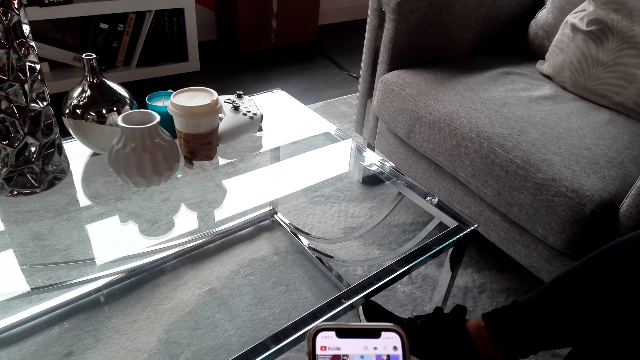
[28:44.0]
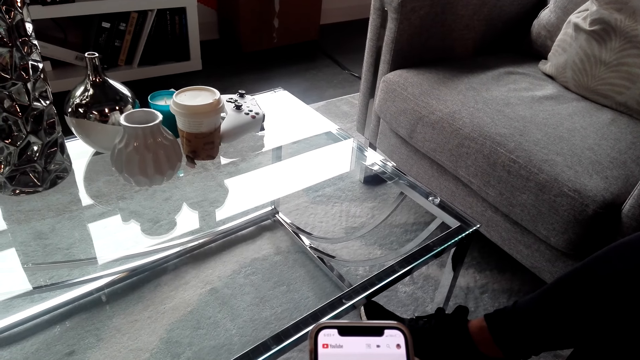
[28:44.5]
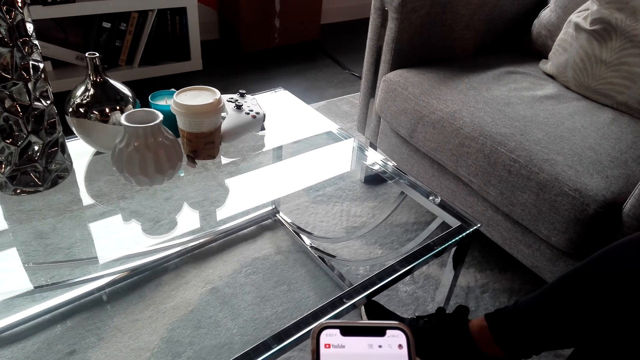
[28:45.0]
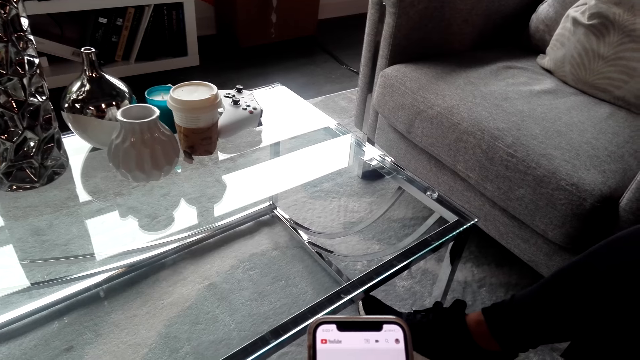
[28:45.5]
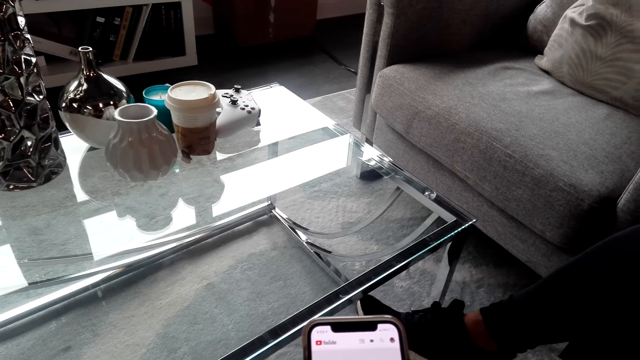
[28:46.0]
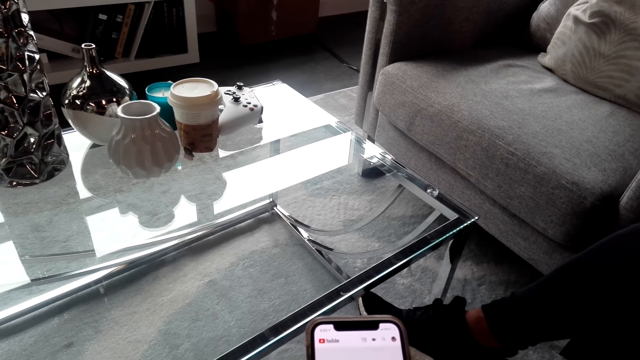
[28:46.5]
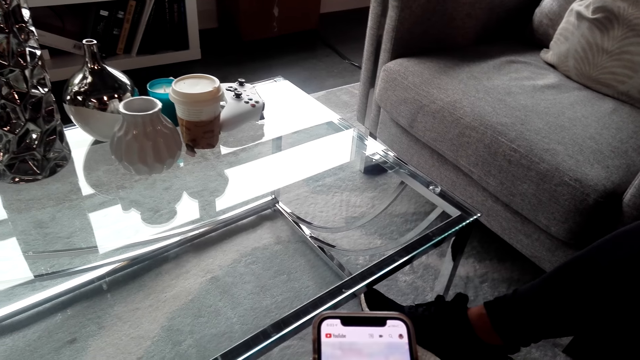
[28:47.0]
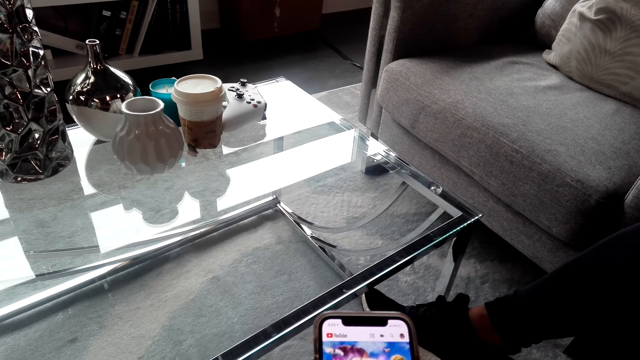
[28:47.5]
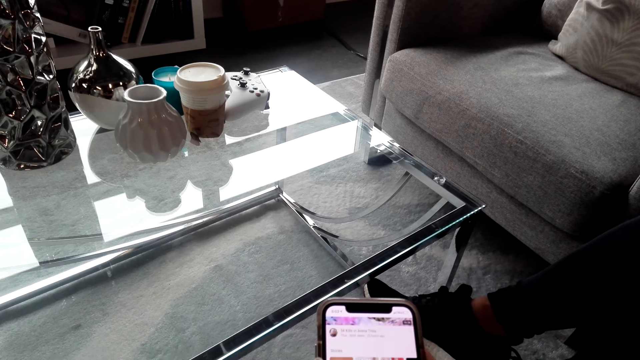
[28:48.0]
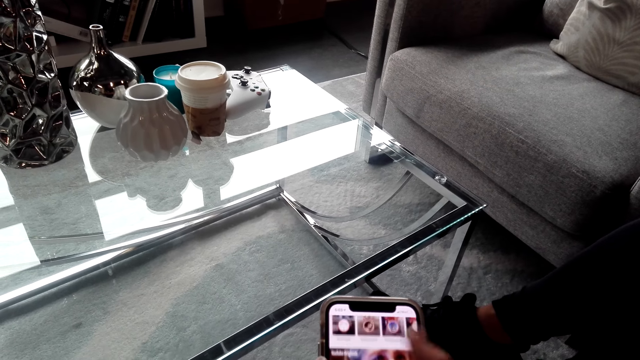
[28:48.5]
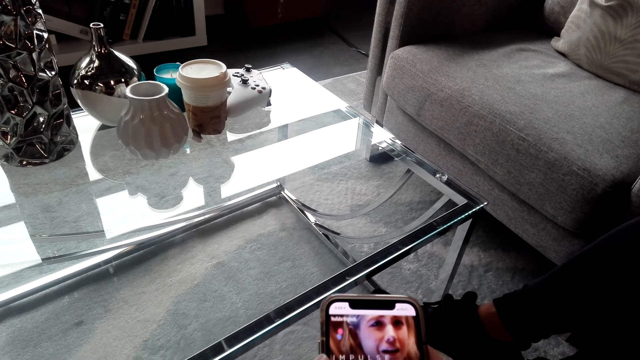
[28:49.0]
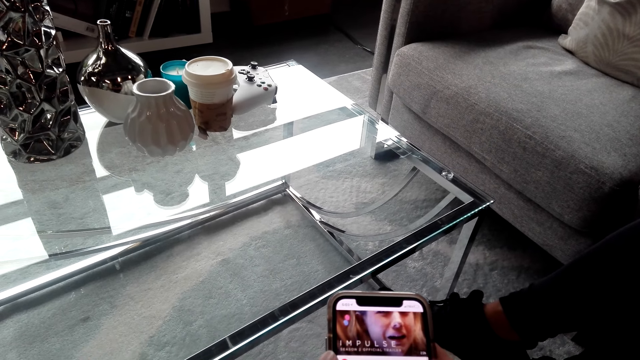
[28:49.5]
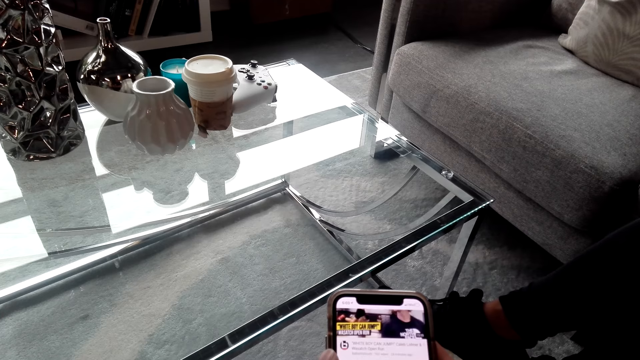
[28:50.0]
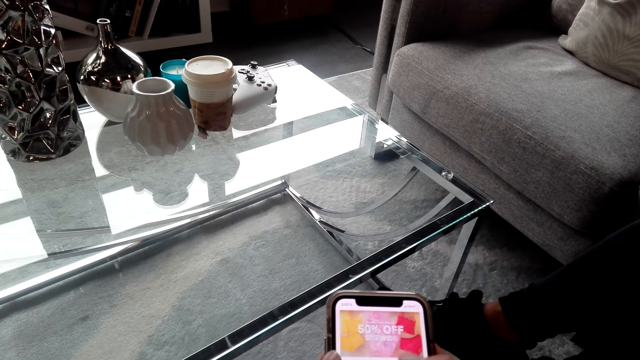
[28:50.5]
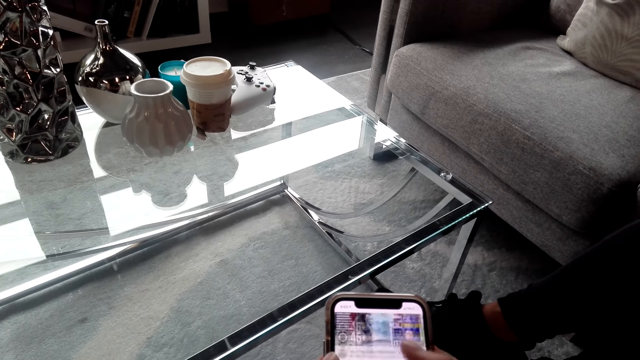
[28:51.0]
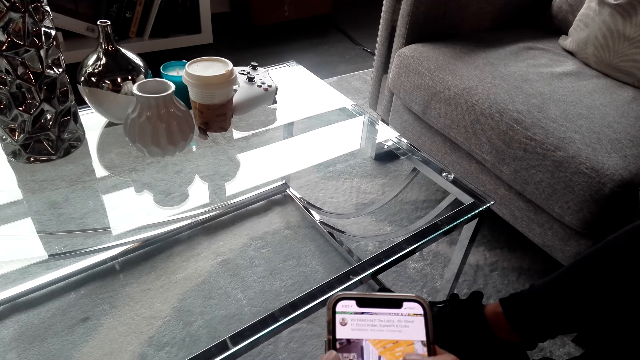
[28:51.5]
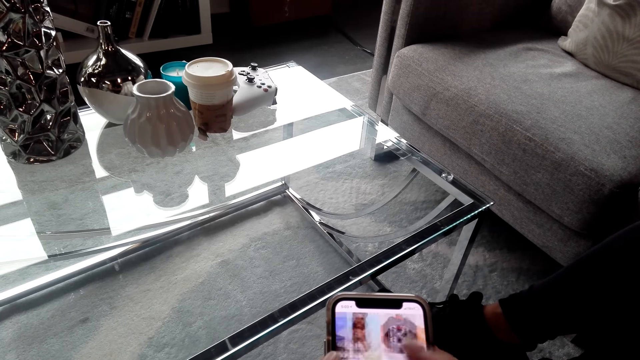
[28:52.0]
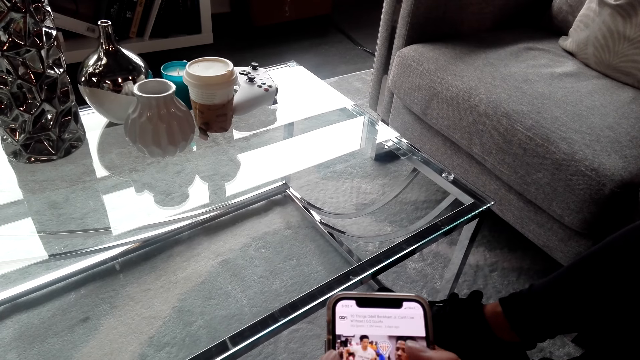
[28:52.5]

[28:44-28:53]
The camera wearer uses his phone.

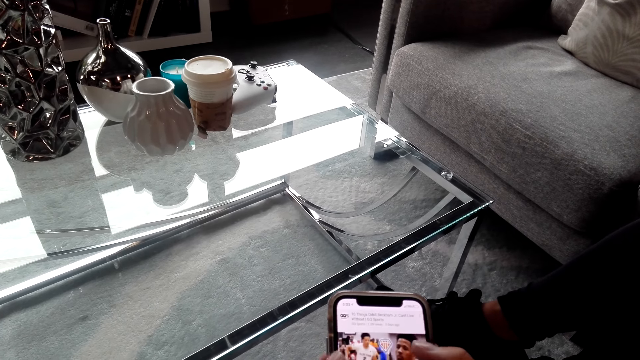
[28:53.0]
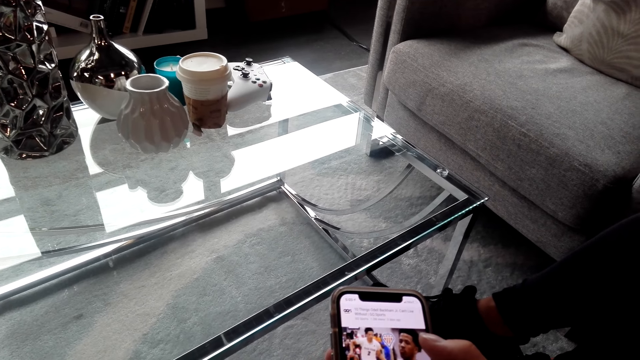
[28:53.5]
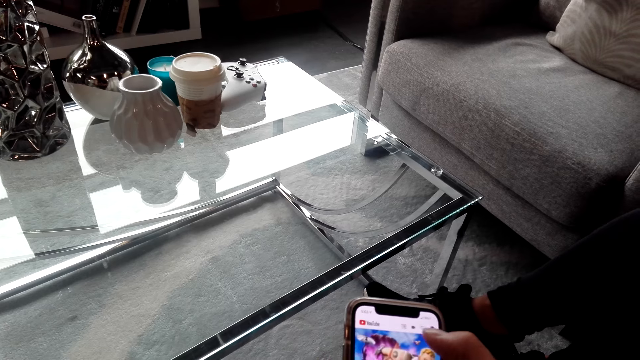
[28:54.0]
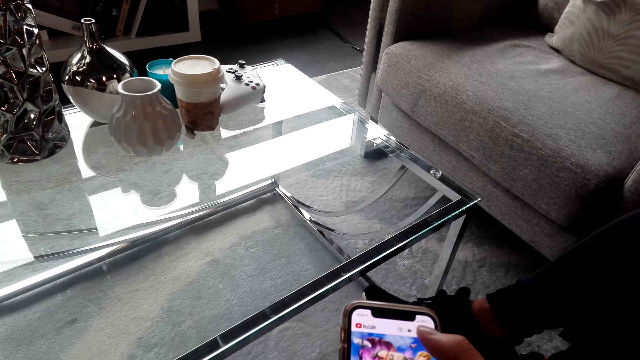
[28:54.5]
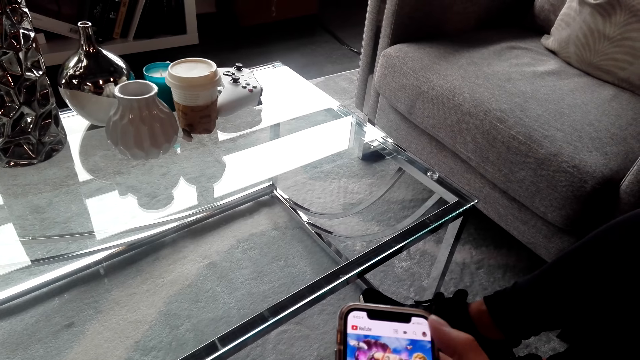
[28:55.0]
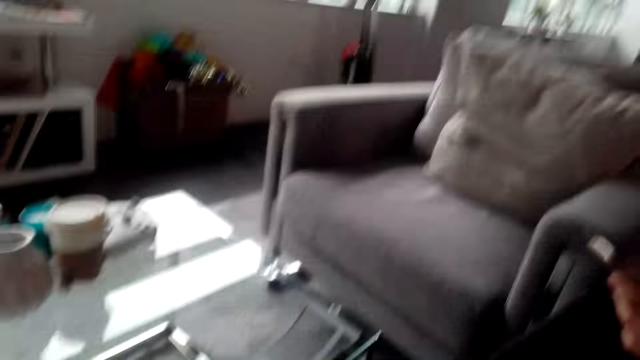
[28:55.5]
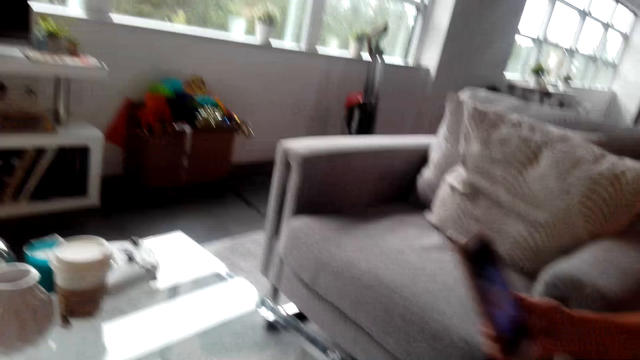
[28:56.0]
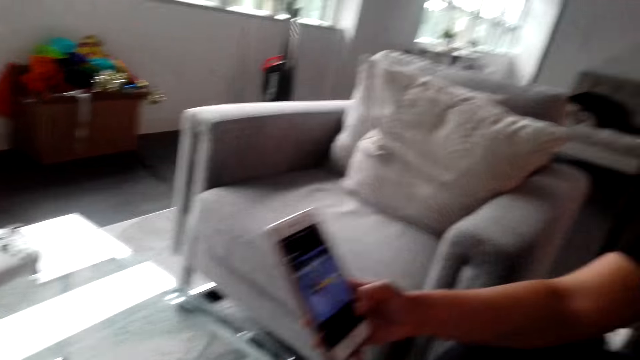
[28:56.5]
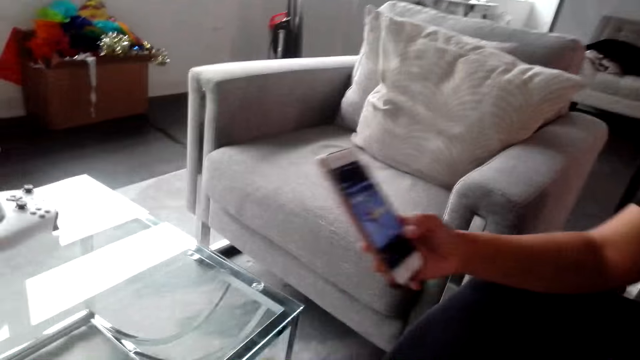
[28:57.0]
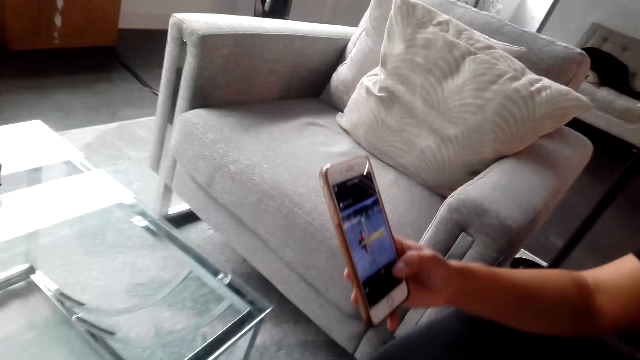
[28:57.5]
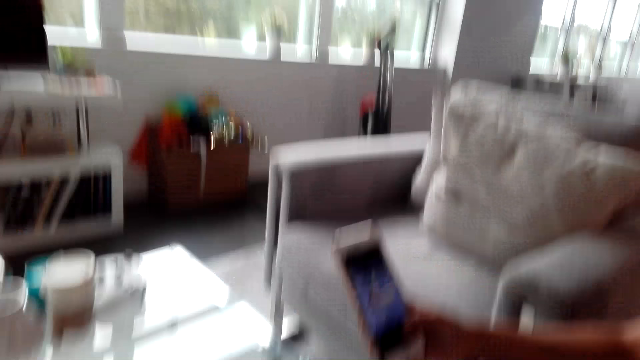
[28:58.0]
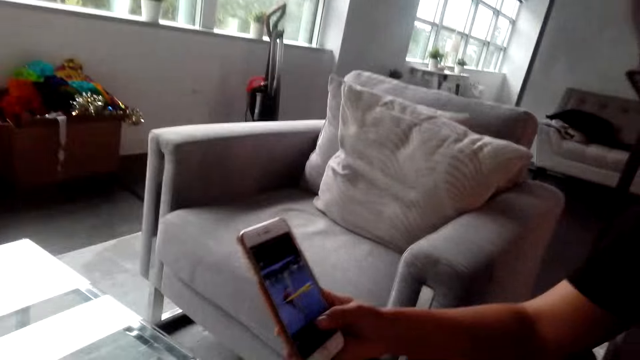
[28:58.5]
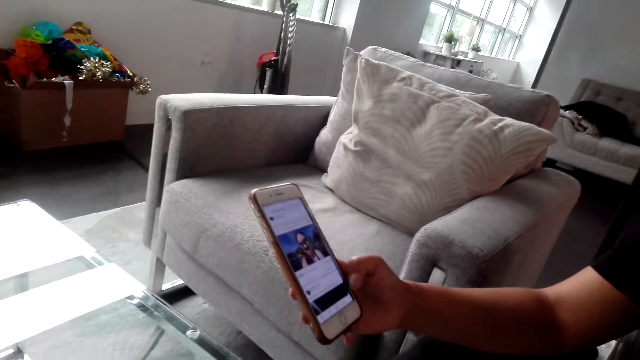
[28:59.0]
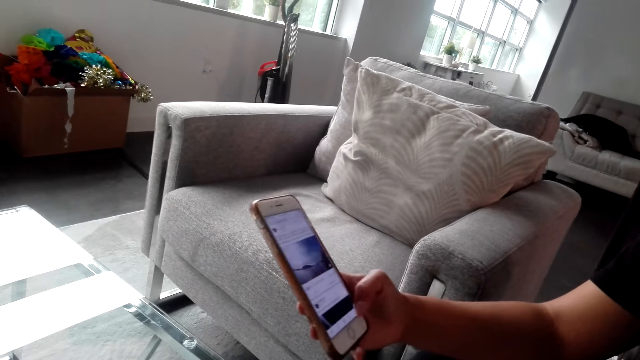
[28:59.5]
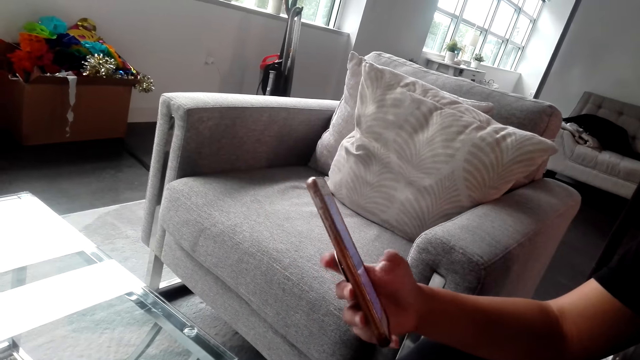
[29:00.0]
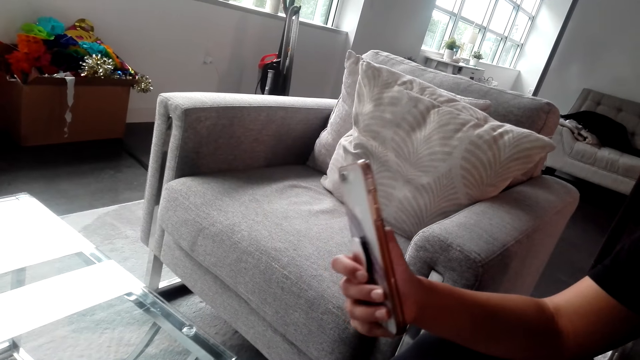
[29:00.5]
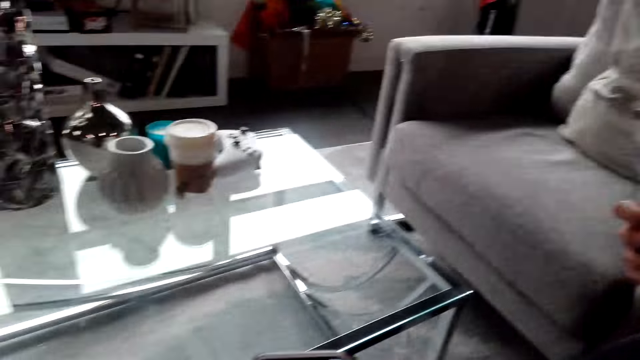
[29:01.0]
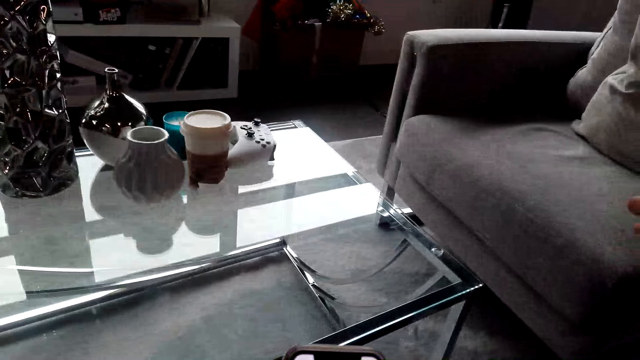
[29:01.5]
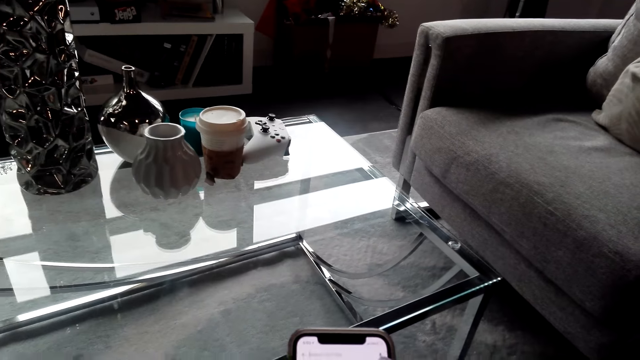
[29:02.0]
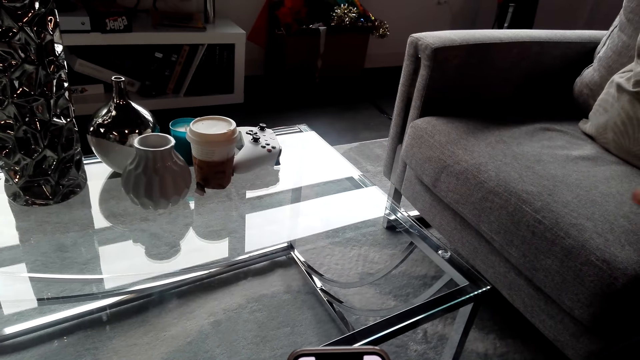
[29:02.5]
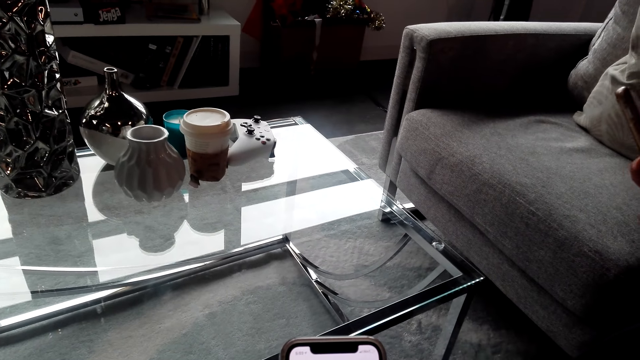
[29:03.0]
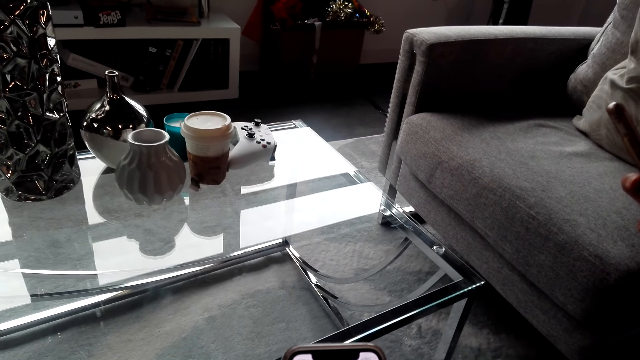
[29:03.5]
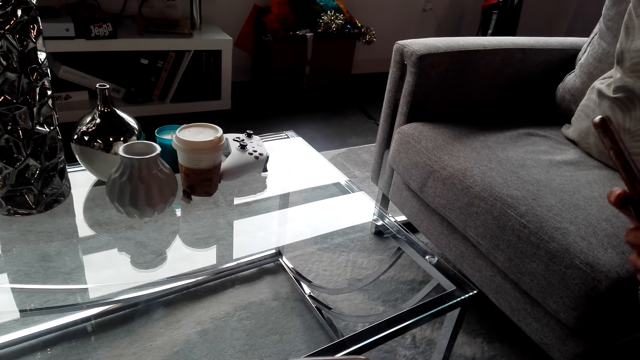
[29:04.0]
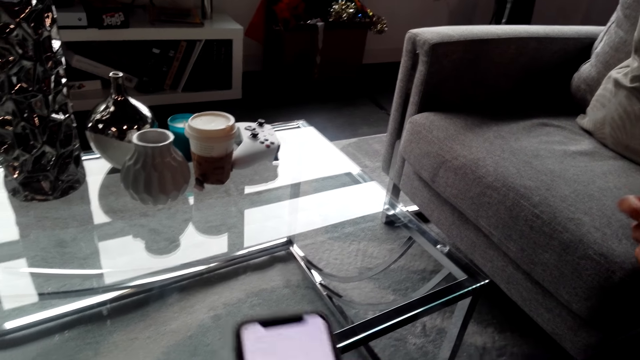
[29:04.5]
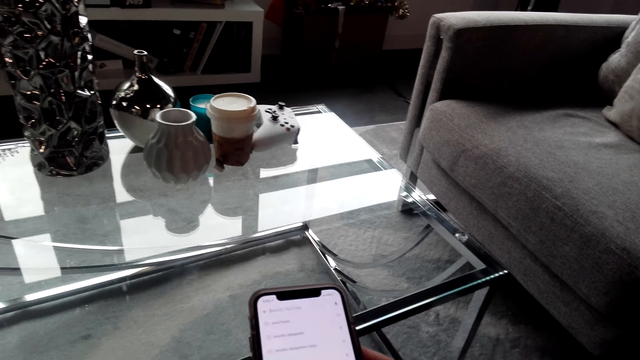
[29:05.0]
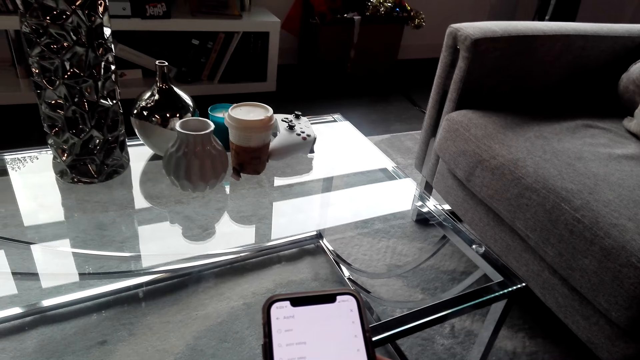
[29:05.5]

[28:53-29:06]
A woman converses with the camera wearer. The camera wearer uses his phone. They are with the woman. The woman uses his phone. The camera wearer converses with the woman. They operate a phone. The woman uses his phone.
